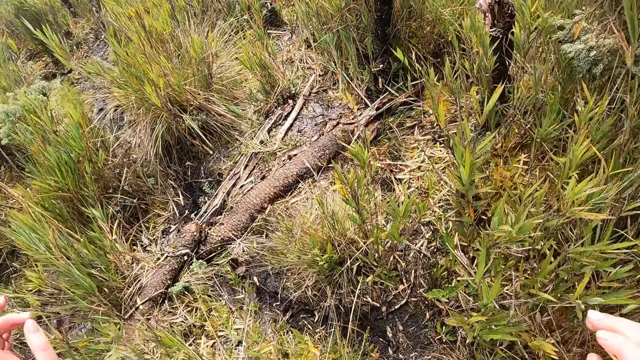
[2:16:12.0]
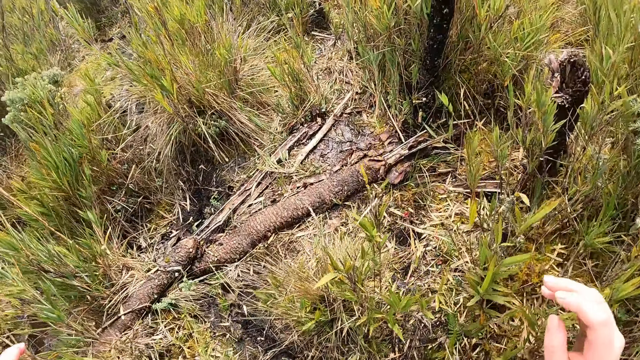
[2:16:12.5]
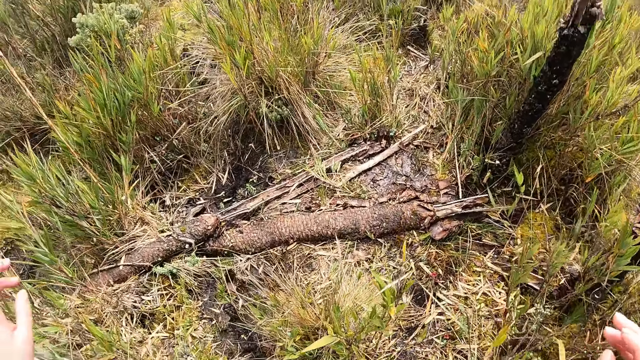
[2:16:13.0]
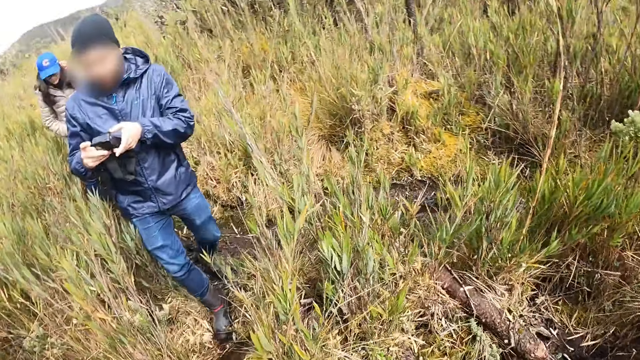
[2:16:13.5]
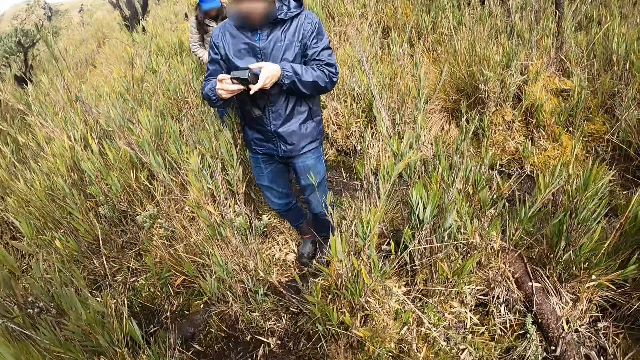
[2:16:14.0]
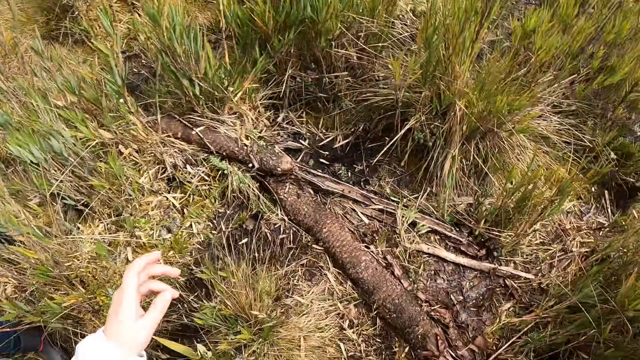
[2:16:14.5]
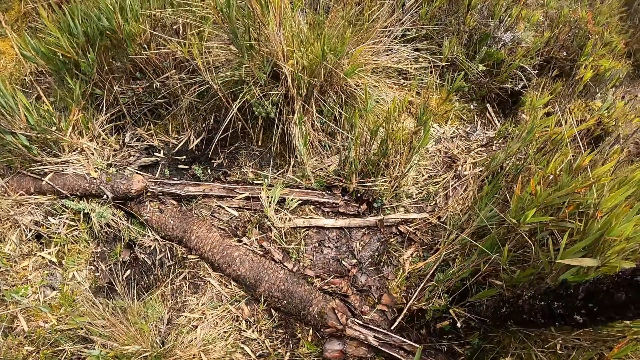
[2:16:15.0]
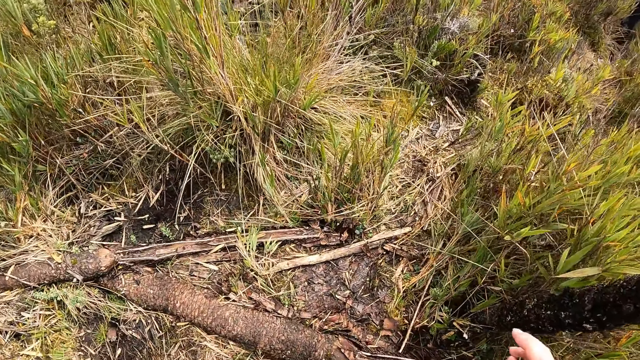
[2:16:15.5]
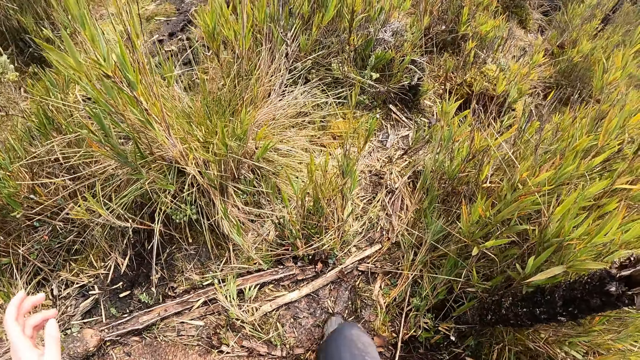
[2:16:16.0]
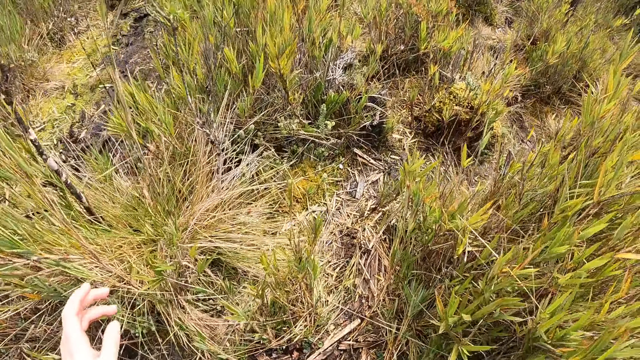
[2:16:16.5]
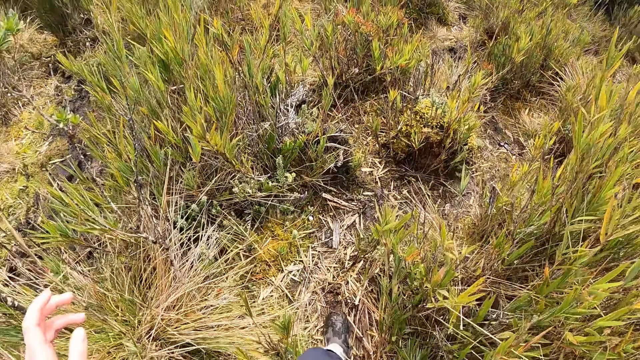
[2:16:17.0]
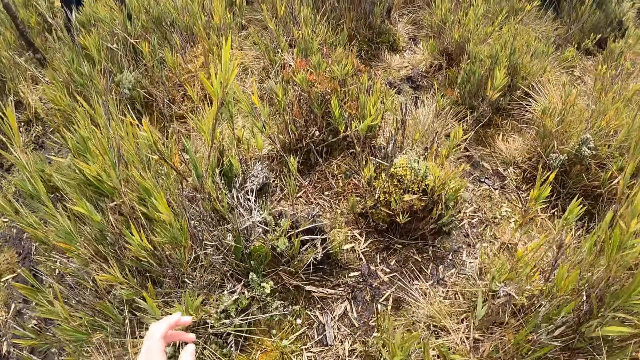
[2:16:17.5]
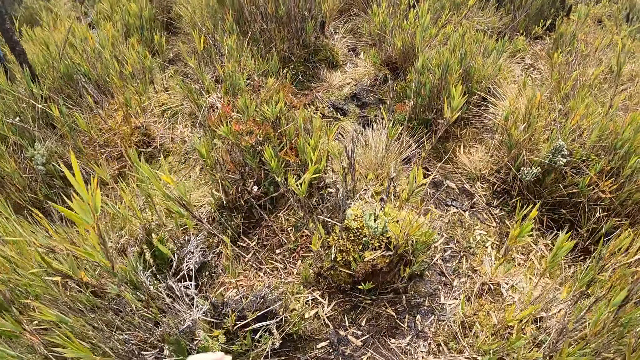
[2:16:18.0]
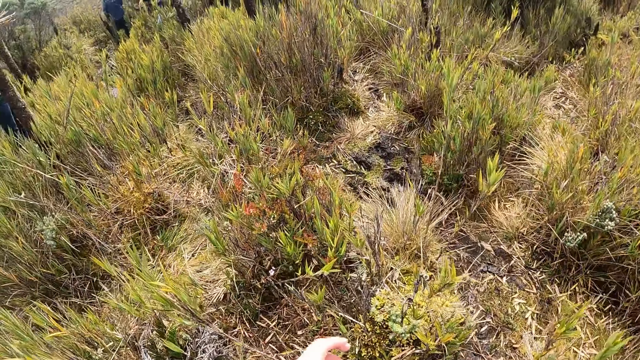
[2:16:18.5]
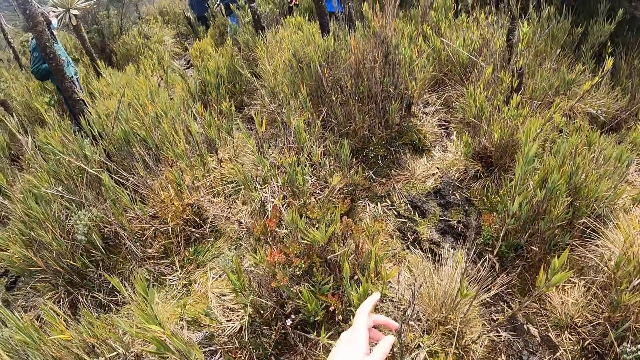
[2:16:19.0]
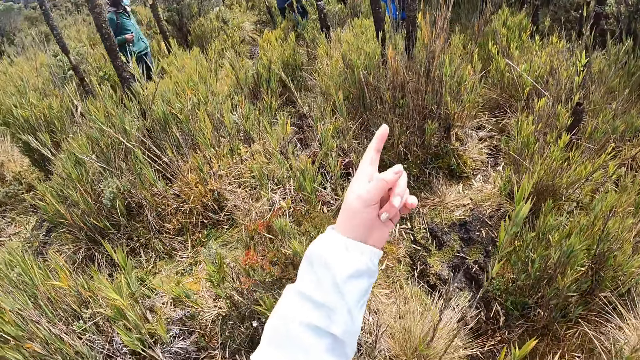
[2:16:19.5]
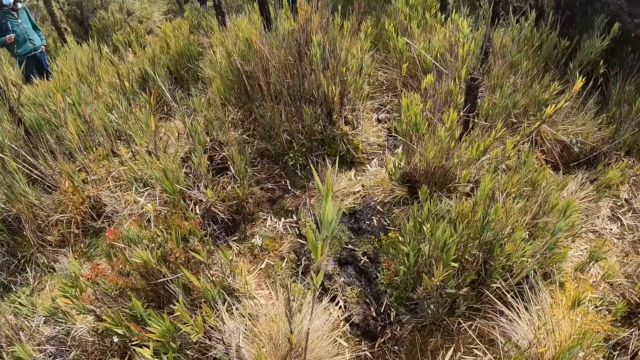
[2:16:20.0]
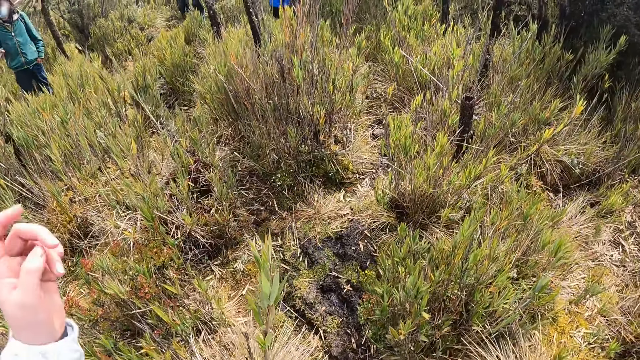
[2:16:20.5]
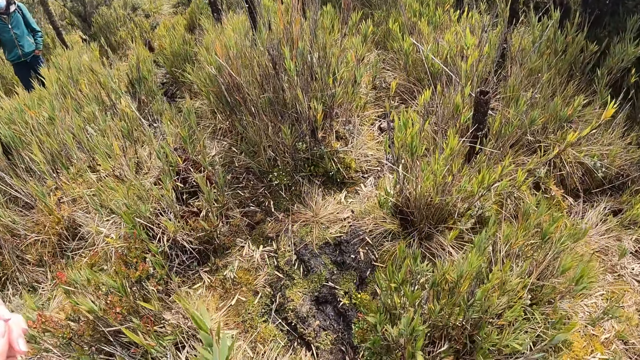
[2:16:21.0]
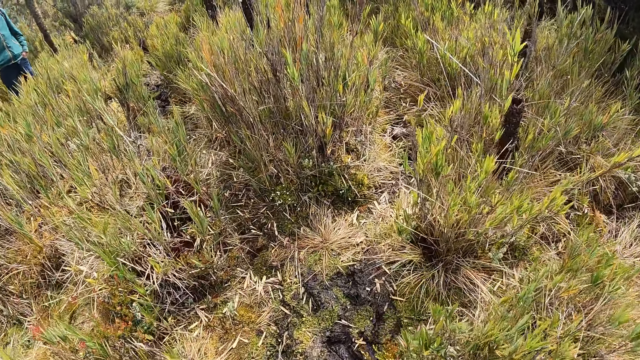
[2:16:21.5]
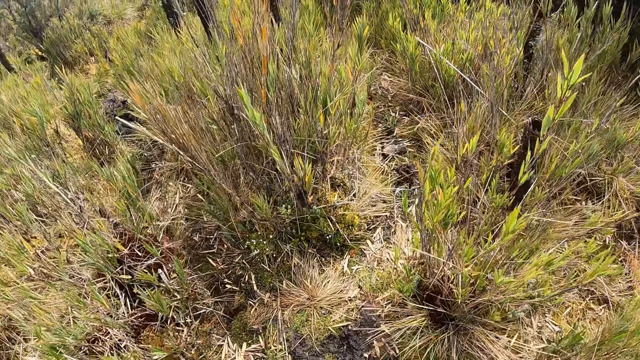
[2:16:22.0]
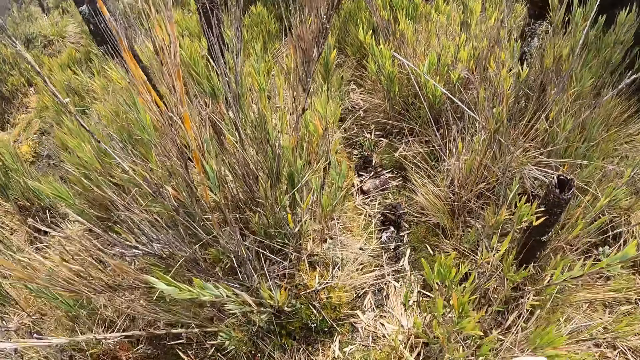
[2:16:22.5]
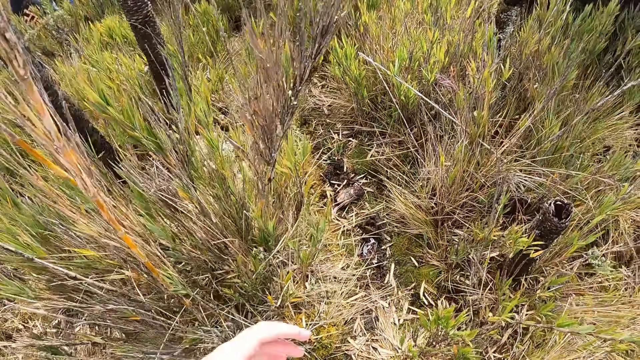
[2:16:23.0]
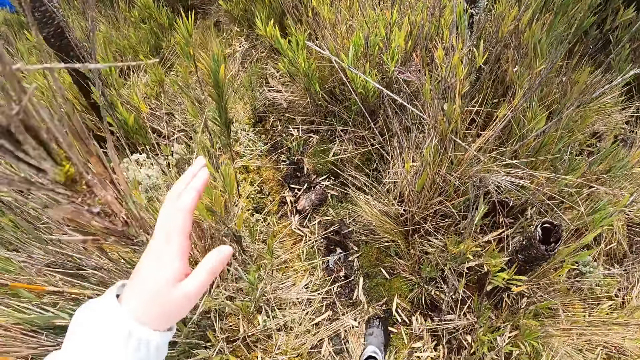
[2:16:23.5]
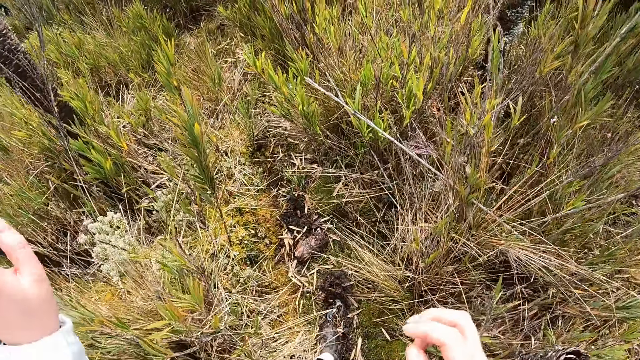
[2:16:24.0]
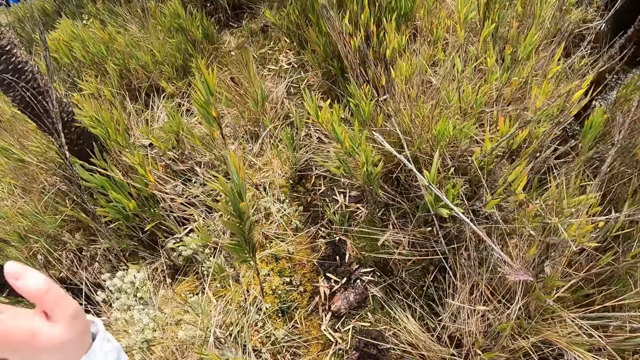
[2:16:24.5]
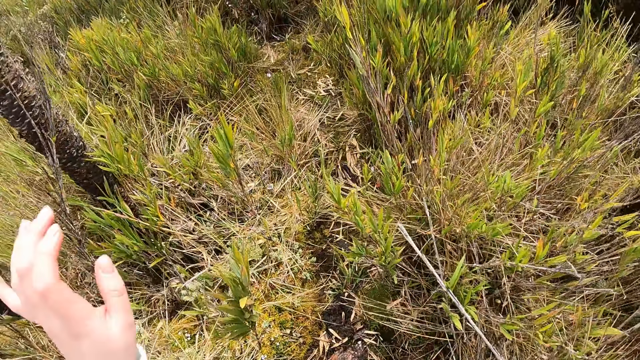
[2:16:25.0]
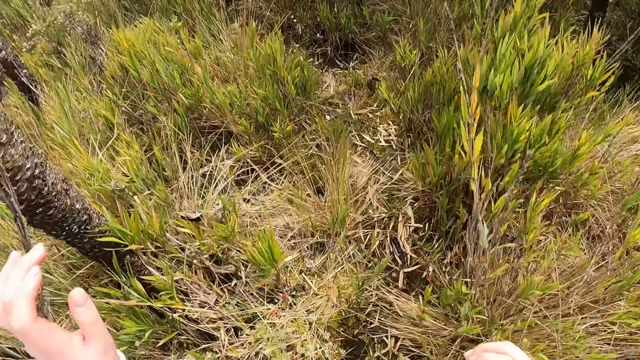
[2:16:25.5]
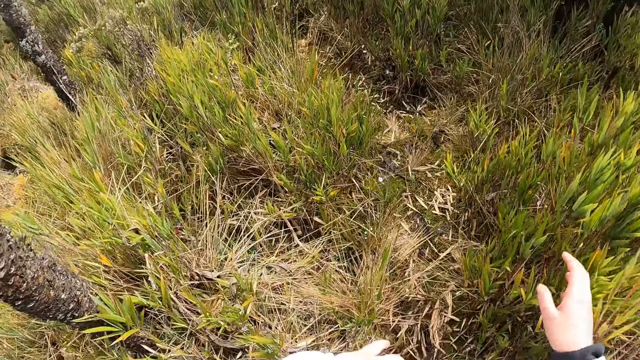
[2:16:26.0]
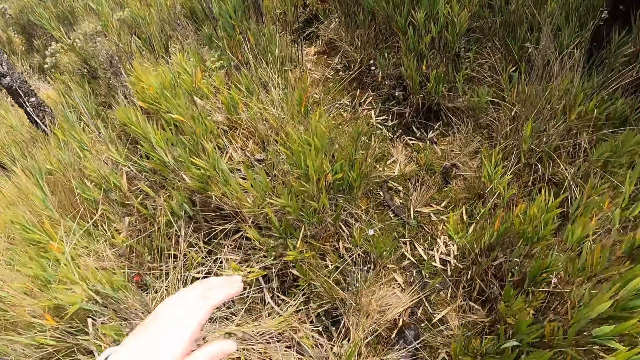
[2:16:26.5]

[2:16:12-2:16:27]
The camera wearer looks at the colleagues. A man holds a camera. The camera wearer looks at the ground. They walk on the ground. They point at the colleagues. They walk on the shrubs. They move the hands.

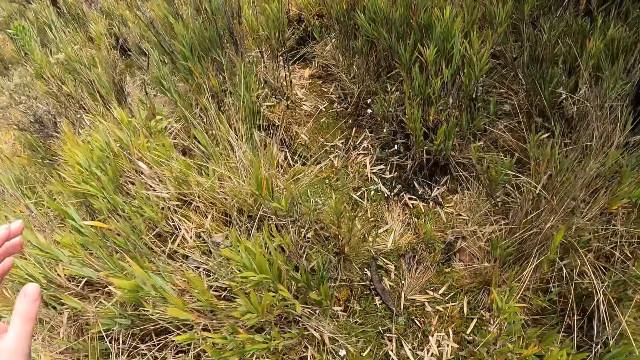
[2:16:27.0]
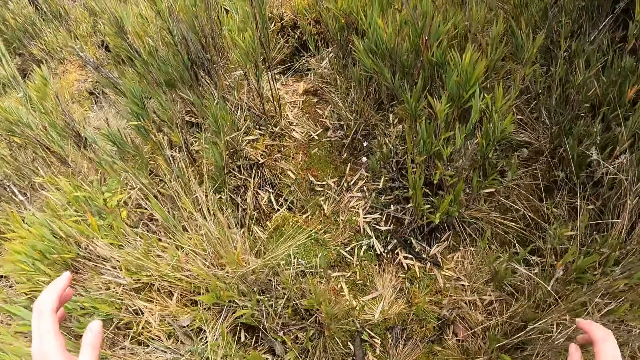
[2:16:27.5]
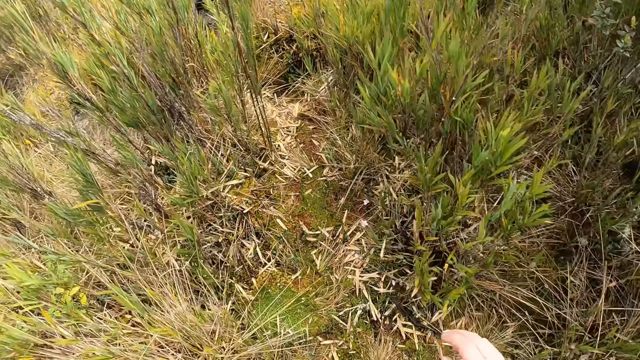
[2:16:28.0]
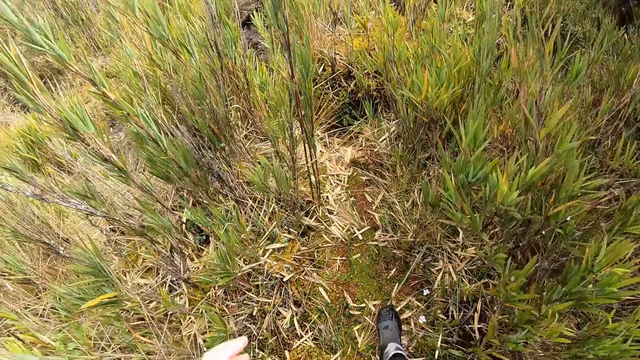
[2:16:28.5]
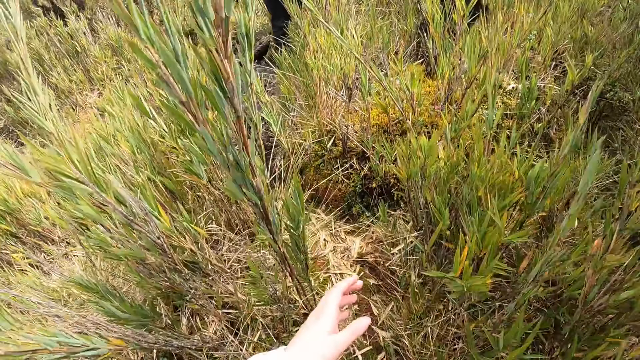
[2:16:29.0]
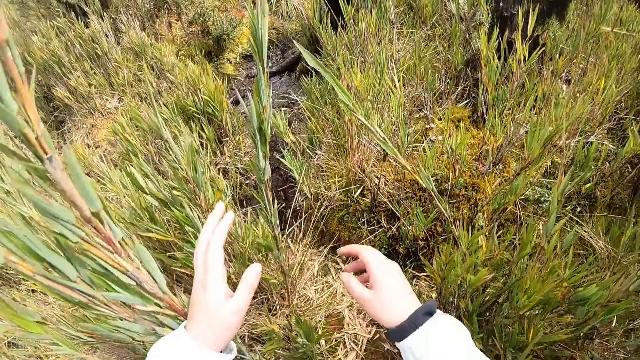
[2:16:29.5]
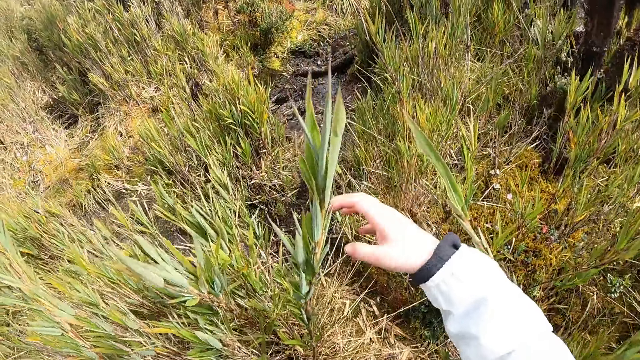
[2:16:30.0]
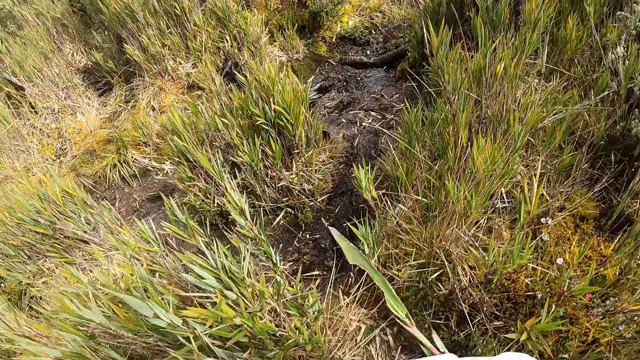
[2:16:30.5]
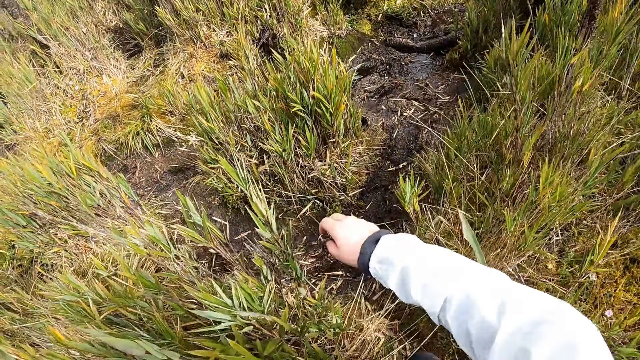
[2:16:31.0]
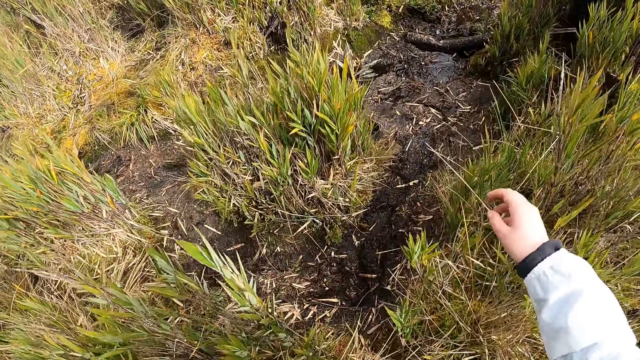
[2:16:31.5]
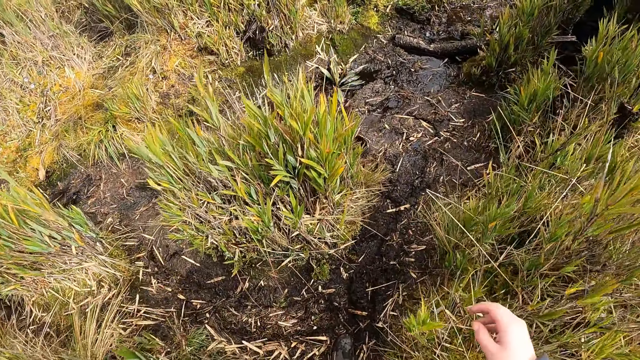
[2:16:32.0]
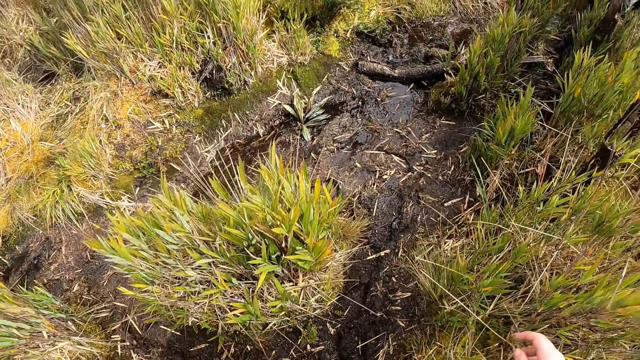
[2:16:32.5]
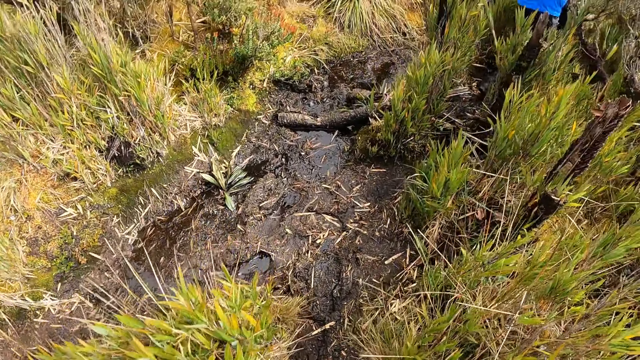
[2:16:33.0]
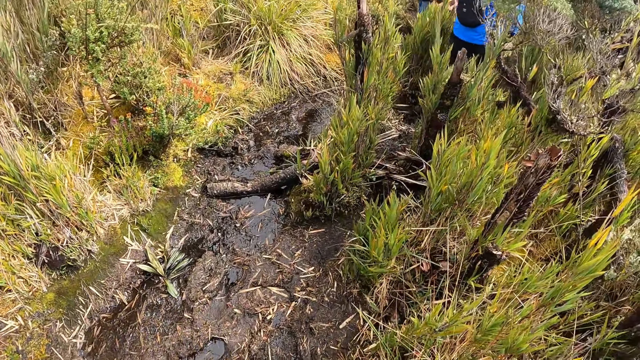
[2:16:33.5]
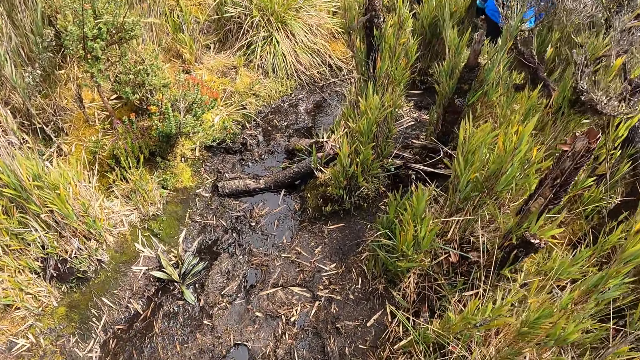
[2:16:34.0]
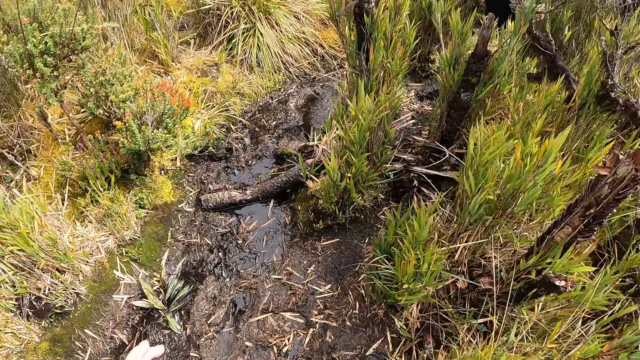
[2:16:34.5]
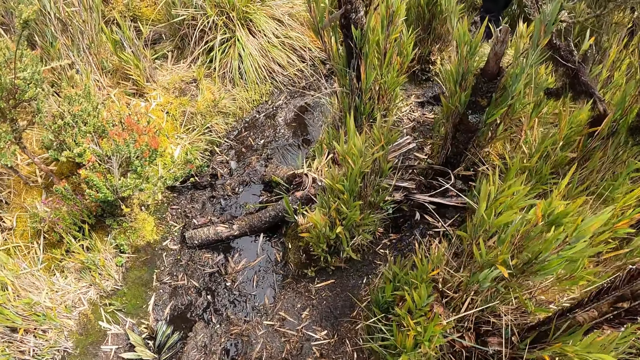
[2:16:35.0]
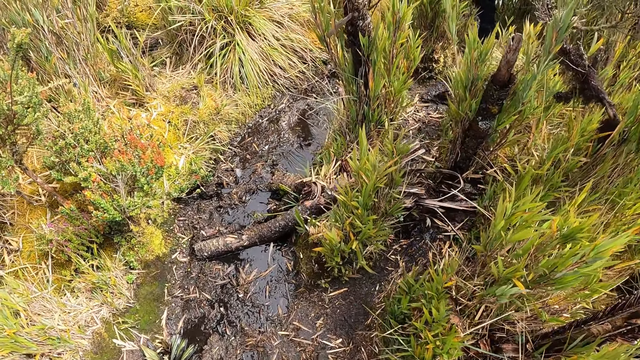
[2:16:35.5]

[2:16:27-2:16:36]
The camera wearer moves the shrubs by hand. They look at mud.
